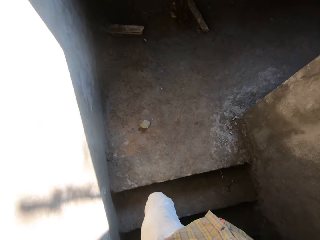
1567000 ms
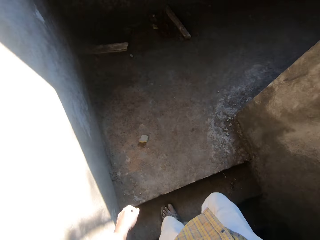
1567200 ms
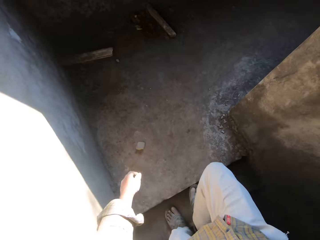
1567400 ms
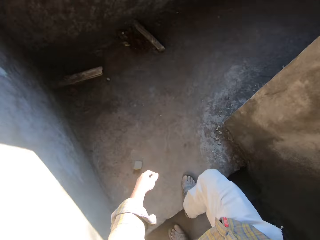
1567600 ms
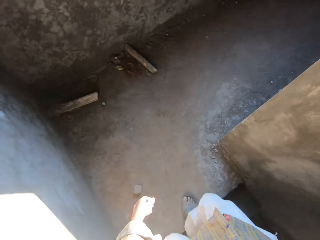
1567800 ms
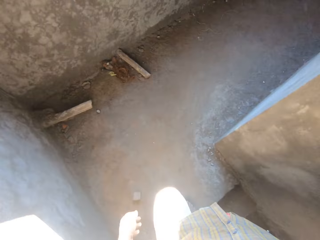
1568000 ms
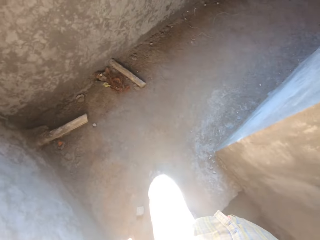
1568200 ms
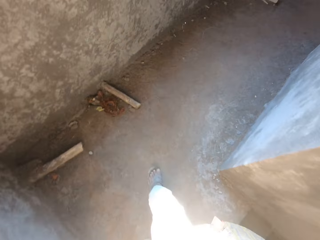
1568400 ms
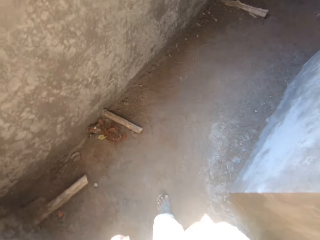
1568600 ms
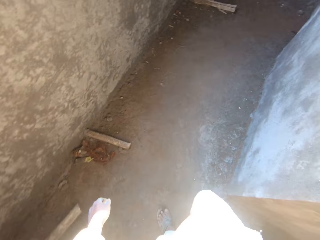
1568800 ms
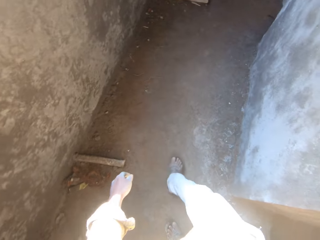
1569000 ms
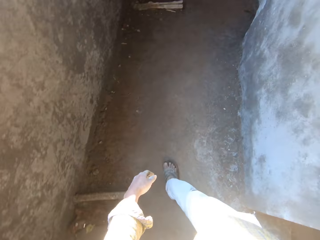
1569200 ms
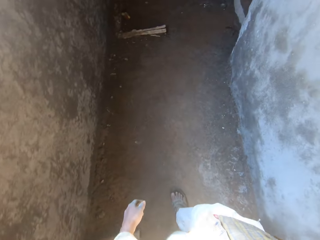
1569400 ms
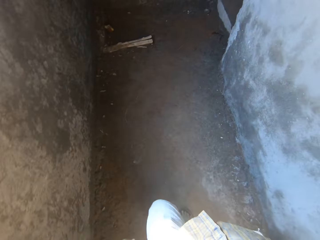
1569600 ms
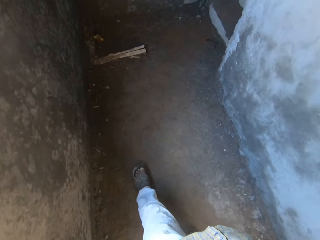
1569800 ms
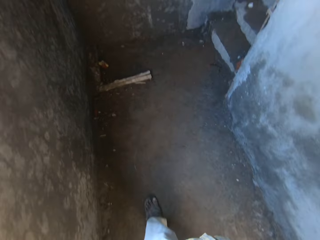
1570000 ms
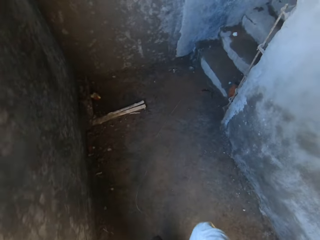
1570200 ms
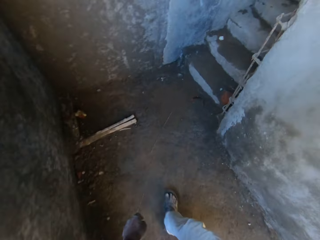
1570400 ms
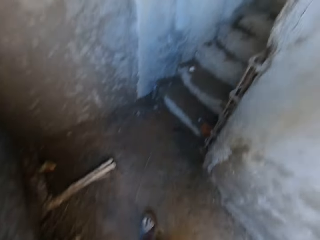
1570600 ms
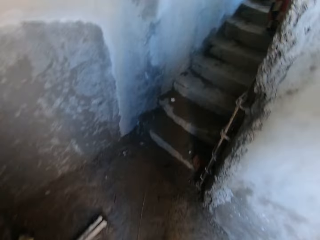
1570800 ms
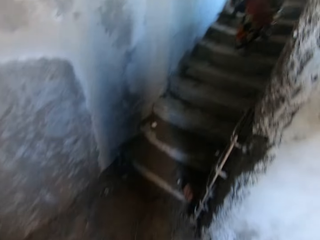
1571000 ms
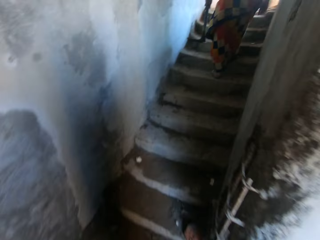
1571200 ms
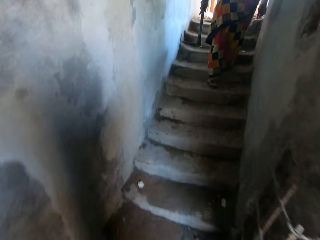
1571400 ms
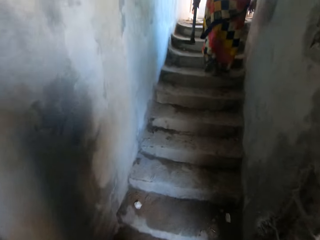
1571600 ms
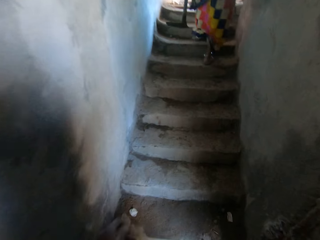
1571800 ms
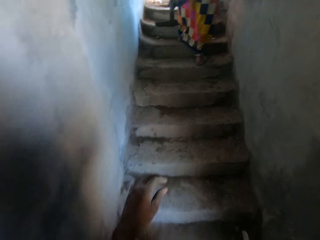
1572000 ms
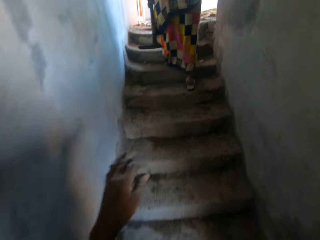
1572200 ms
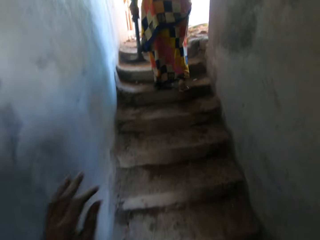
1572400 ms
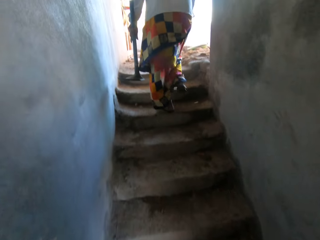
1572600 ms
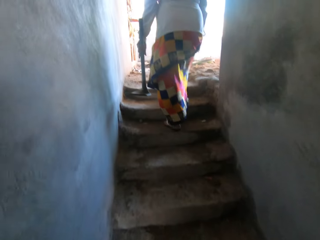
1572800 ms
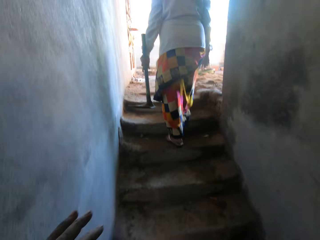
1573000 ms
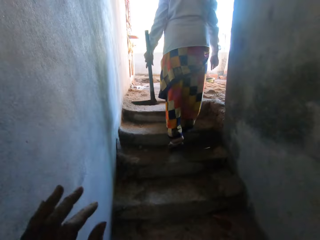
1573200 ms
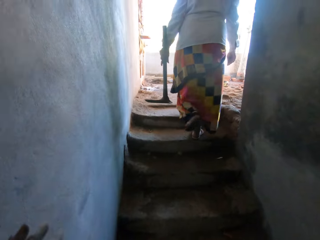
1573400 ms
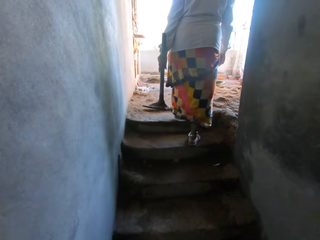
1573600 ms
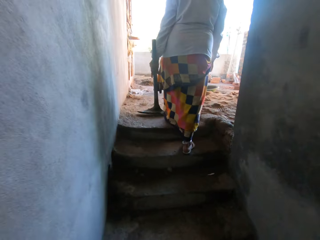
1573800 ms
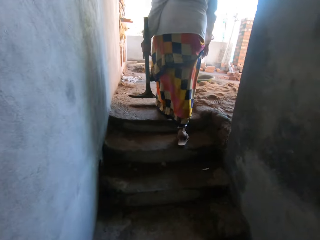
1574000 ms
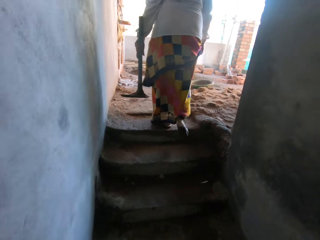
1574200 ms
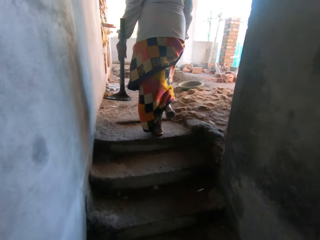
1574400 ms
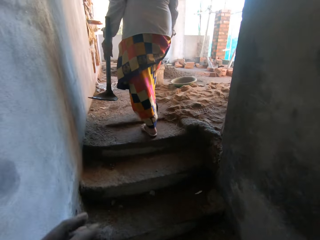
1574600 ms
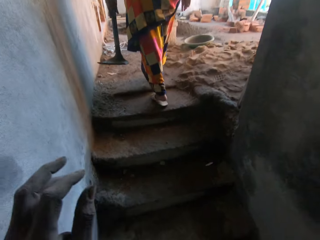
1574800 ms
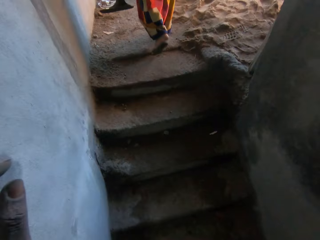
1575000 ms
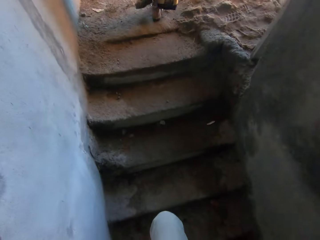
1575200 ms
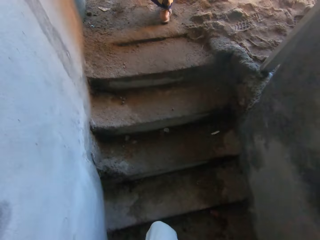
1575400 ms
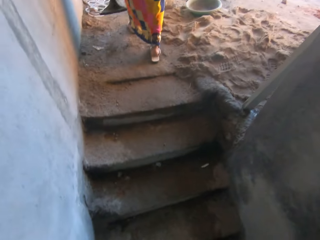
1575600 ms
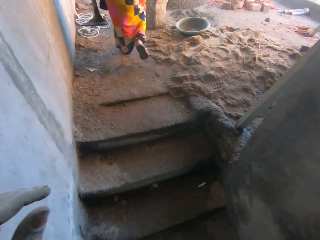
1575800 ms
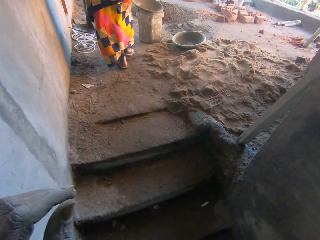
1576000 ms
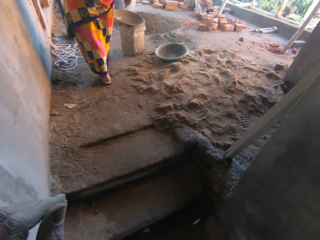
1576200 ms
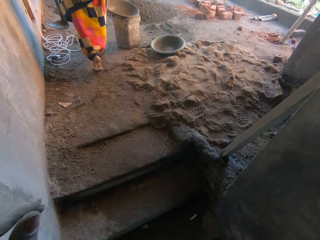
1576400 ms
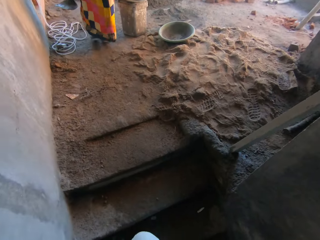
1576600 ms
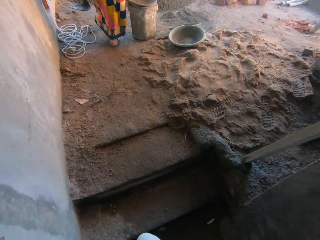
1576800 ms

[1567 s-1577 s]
The camera wearer climbs the staircase. The woman climbs the staircase.

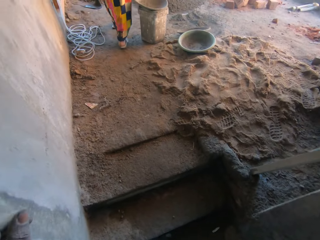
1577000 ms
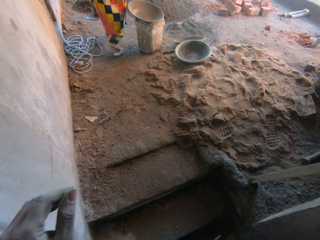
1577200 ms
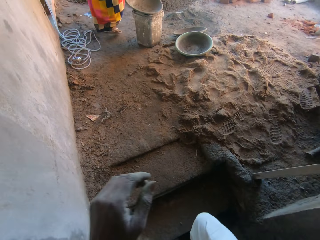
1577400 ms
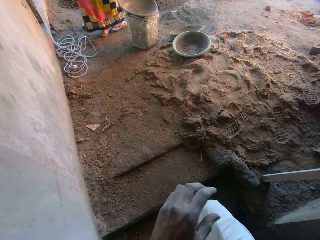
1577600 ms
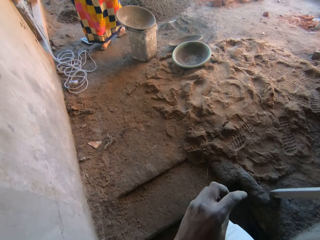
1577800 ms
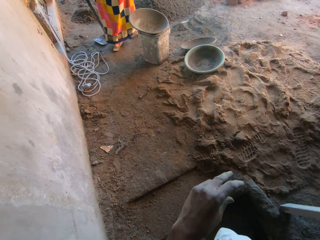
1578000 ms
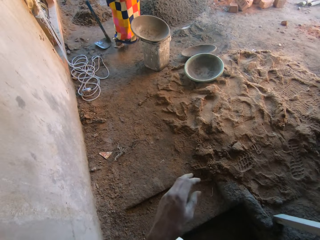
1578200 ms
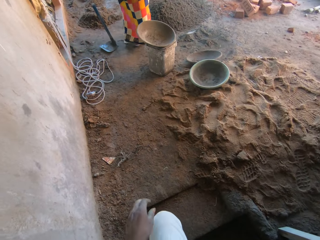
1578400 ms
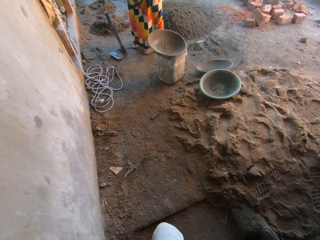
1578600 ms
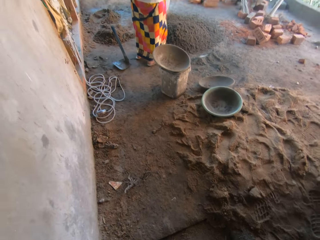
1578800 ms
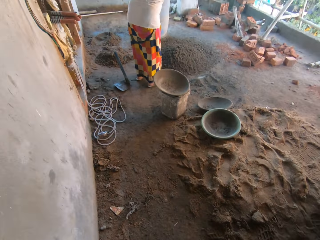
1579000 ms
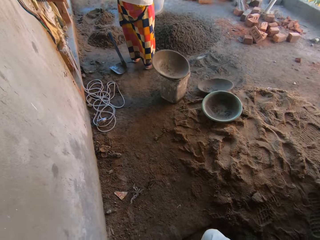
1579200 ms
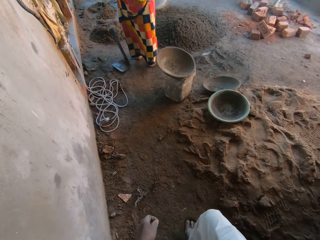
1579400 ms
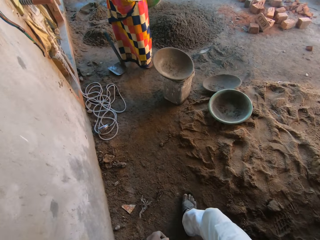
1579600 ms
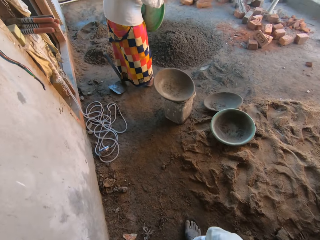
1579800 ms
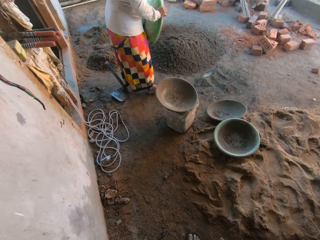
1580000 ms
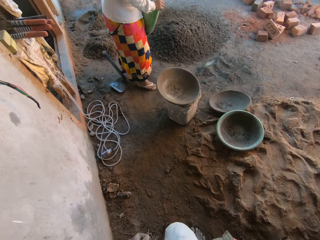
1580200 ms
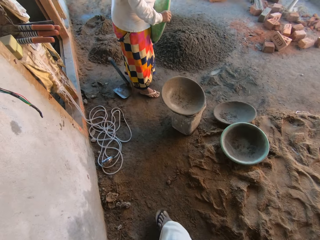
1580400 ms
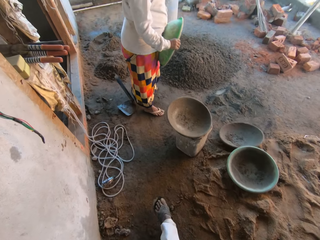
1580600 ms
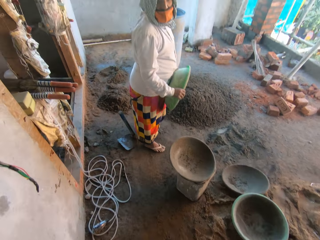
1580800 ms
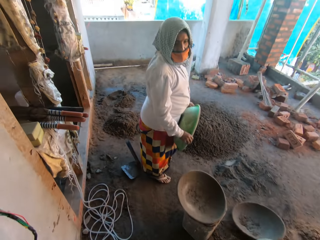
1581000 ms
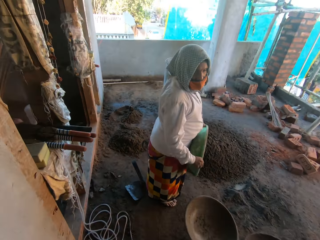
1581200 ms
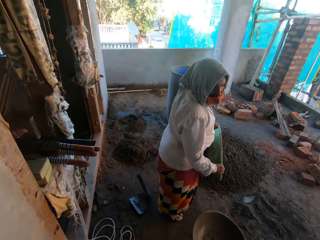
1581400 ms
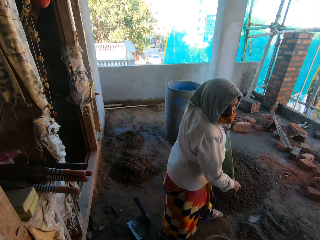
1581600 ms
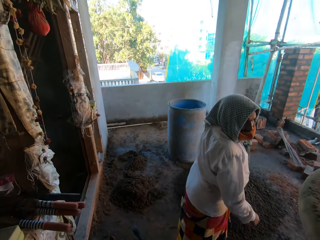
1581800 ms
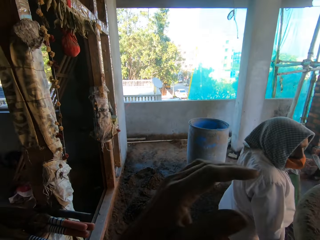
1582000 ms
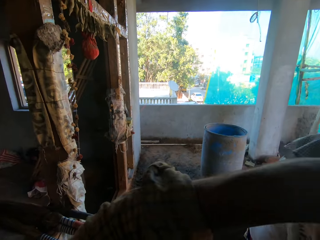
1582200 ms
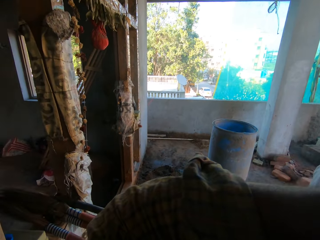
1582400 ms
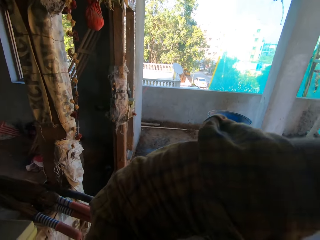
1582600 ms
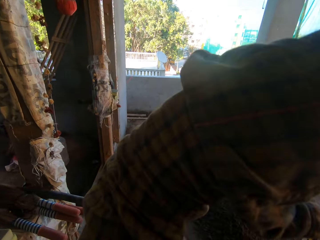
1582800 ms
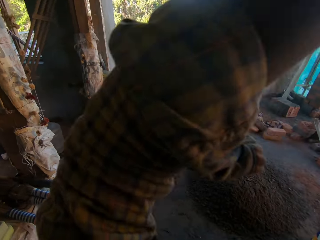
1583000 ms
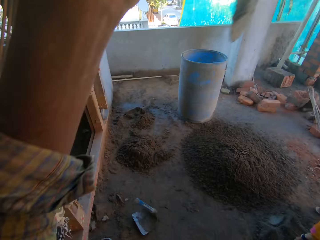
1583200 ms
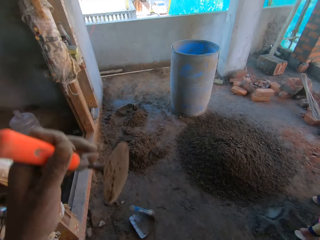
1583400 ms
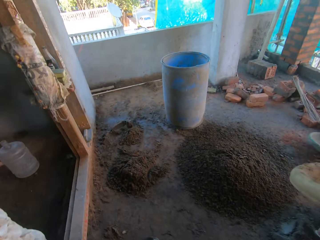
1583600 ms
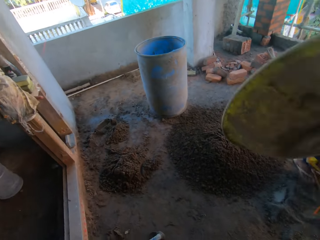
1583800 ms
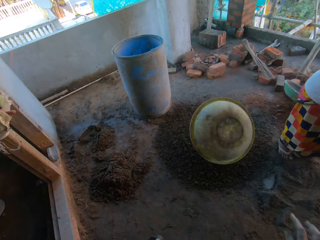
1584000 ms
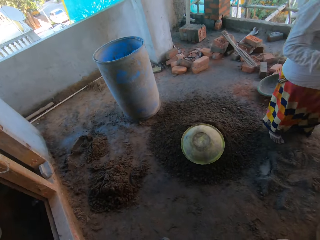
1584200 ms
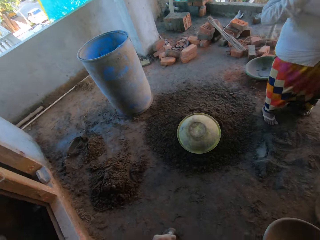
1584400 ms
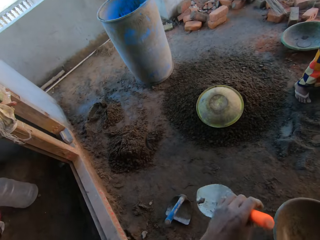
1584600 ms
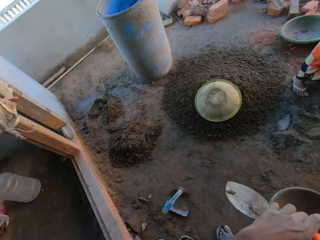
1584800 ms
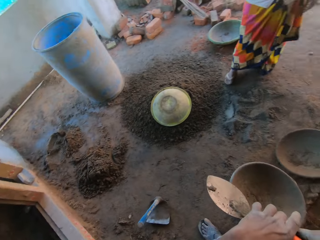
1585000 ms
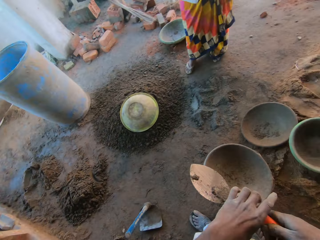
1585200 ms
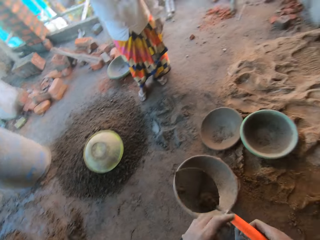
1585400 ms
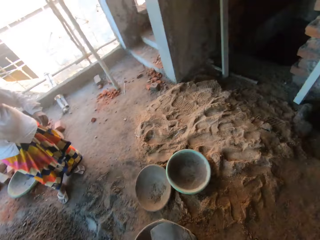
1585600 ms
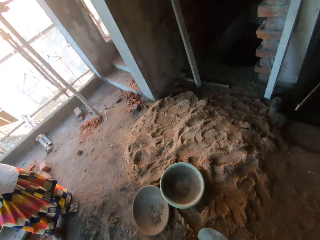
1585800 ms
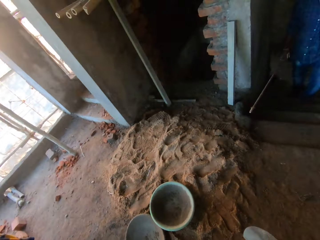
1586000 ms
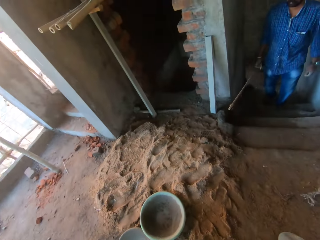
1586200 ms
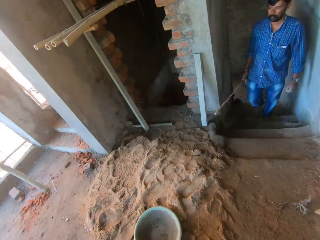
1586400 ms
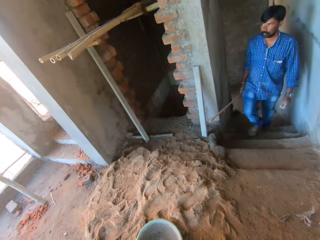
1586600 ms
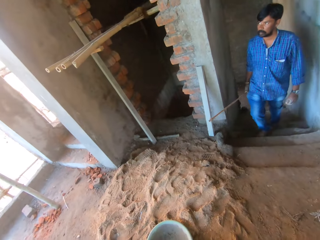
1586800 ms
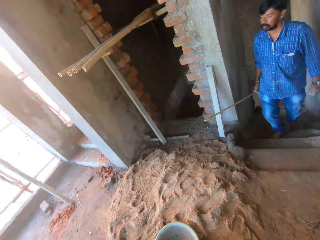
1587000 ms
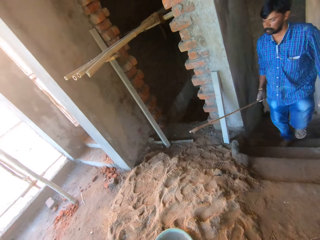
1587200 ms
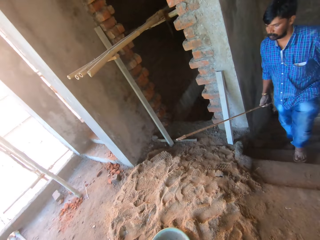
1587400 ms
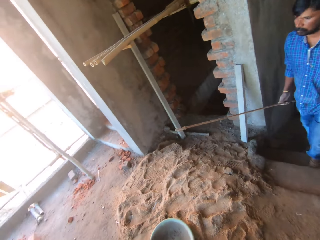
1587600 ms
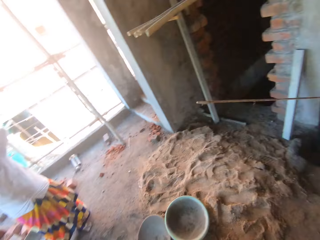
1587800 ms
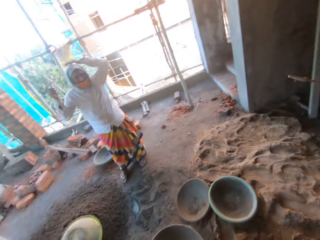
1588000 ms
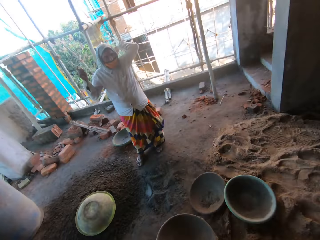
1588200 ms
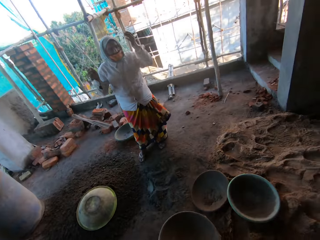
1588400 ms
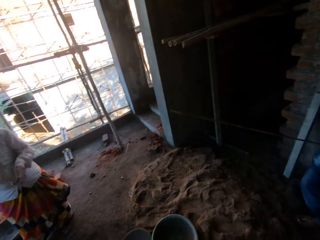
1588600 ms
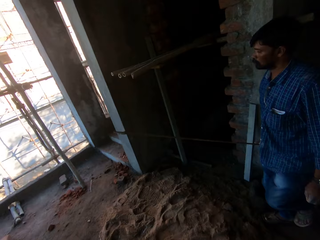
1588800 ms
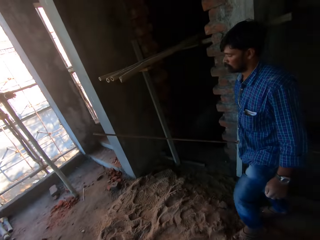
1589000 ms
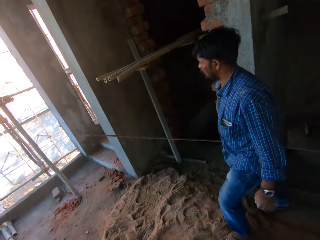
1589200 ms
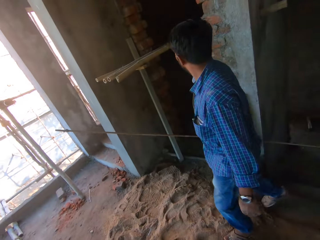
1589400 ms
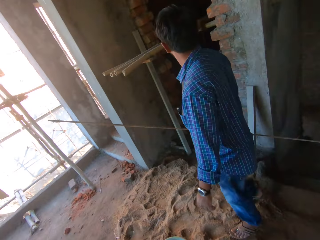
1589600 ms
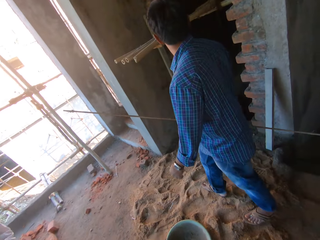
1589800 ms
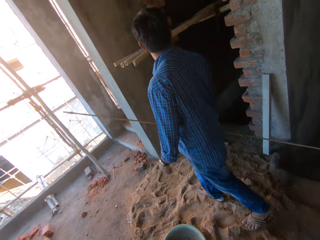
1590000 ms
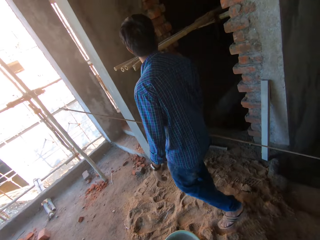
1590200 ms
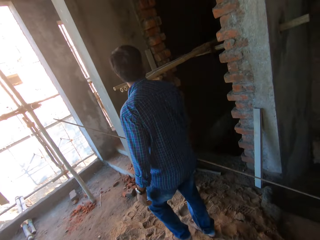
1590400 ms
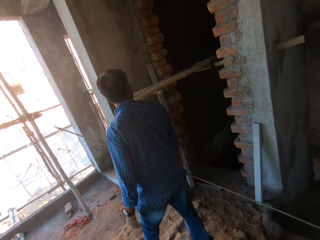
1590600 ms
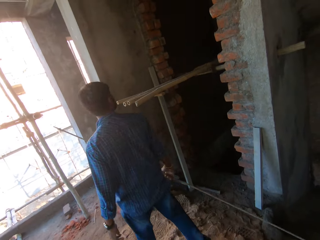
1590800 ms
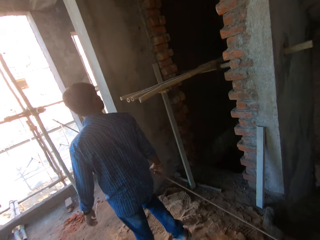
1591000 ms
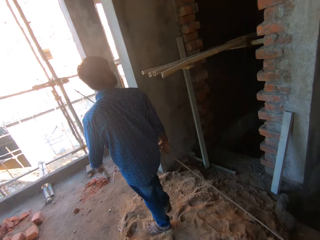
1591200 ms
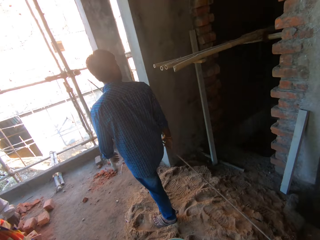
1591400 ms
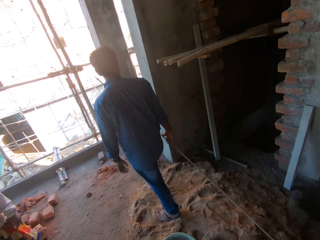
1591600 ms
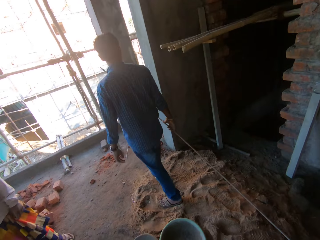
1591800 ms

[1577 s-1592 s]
The woman pours the sand from the bowl on the sand with her hands. The camera wearer walks on the construction site. He removes the tray of concrete from his head. The woman drops the bowl on the ground with her hands. The camera wearer puts a trowel on the ground. He throws the bowl on the sand with his right hand. He passes the trowel from his left hand to his right hand. He holds the trowel with both hands. A man climbs the staircase with a metal rod in his right hand. The camera wearer looks at the man. He looks around at the woman. He looks around at the man. The man walks on the construction site.
